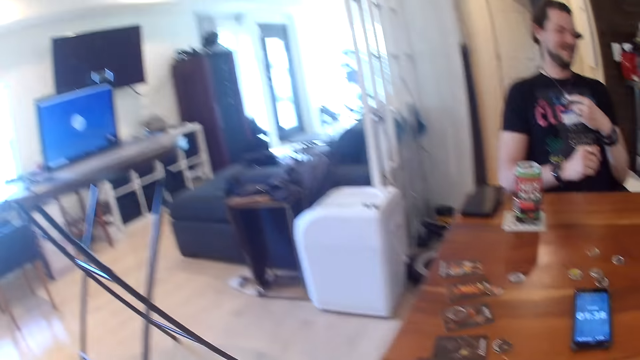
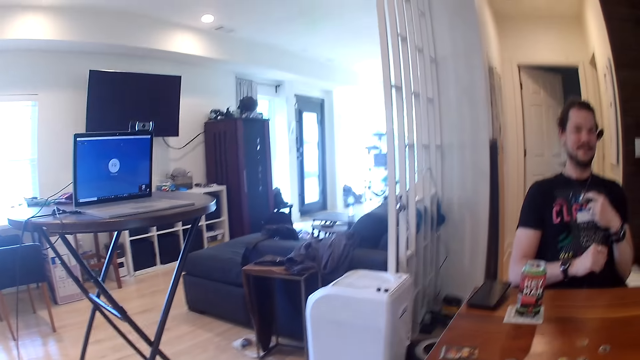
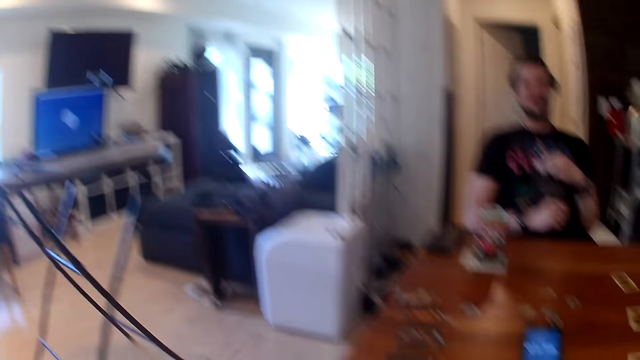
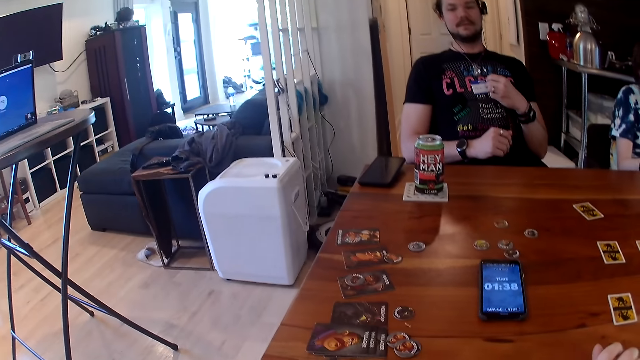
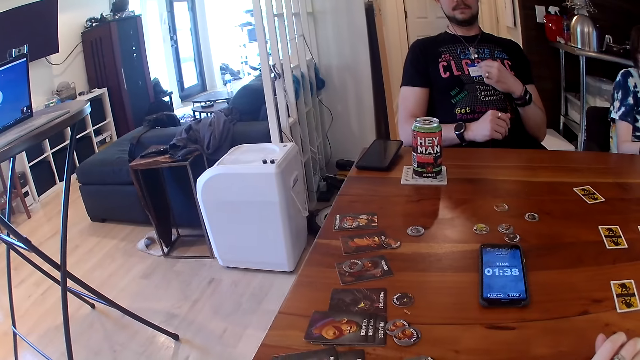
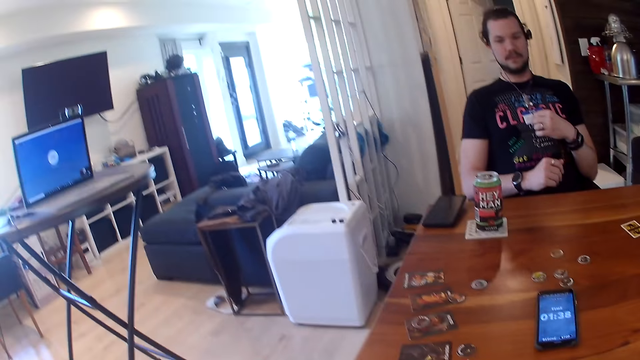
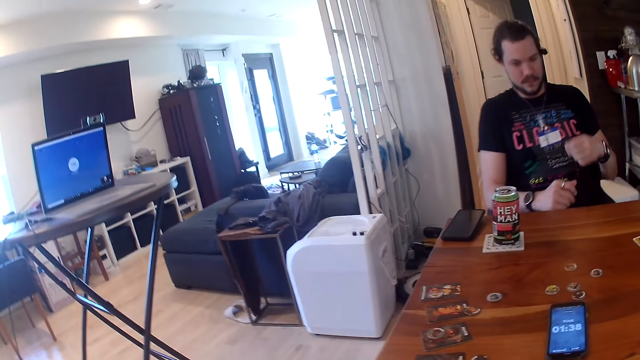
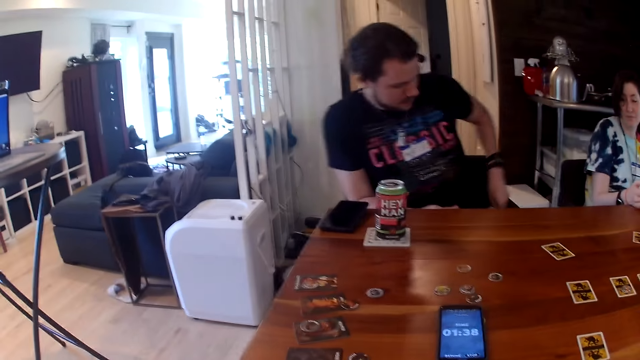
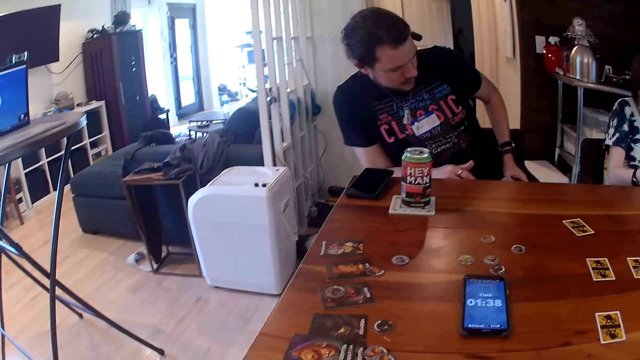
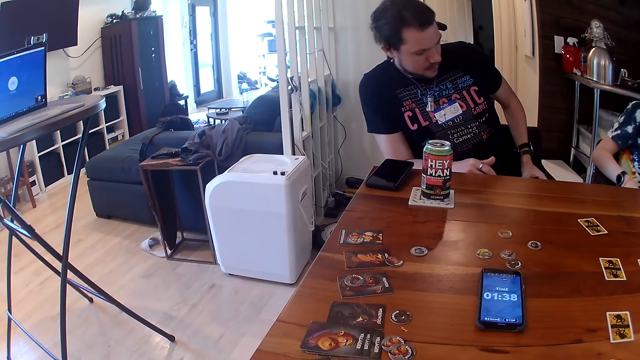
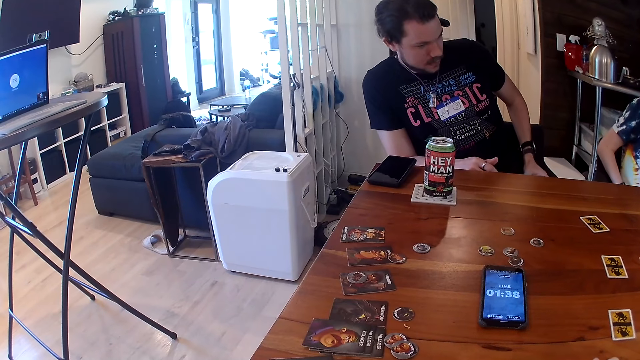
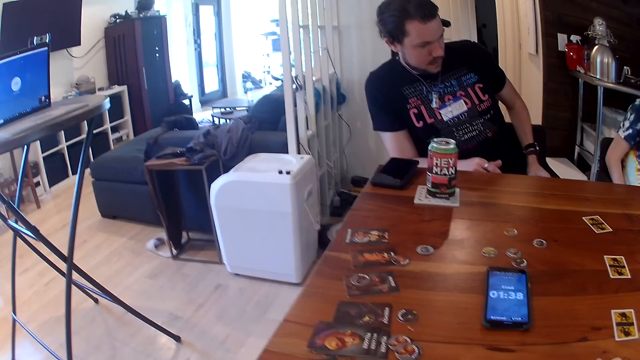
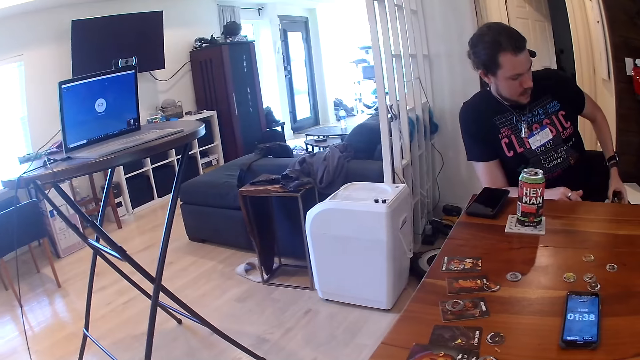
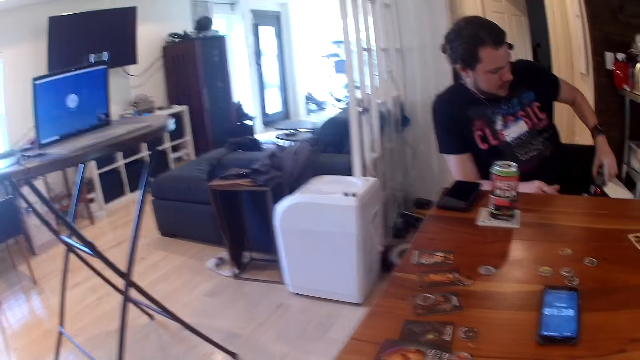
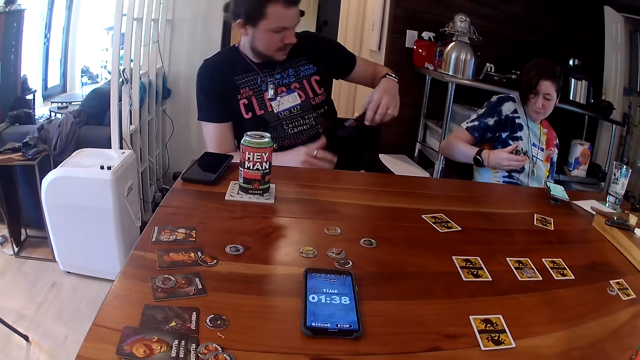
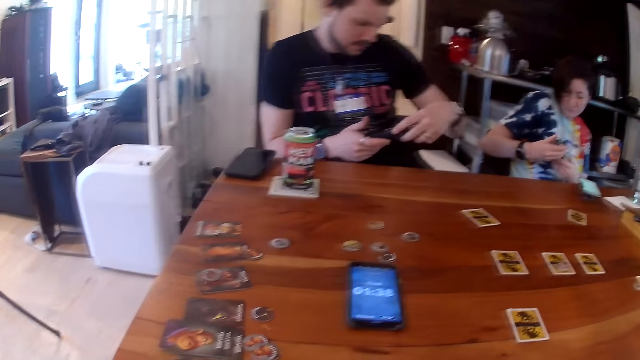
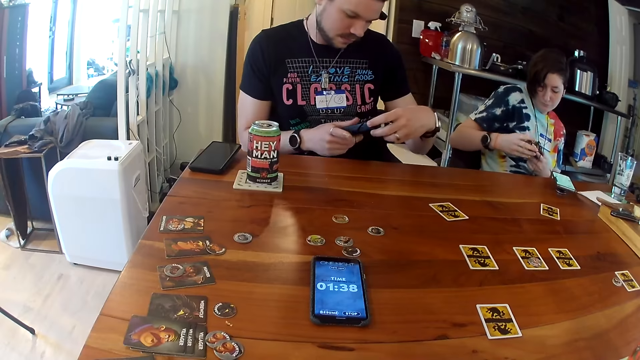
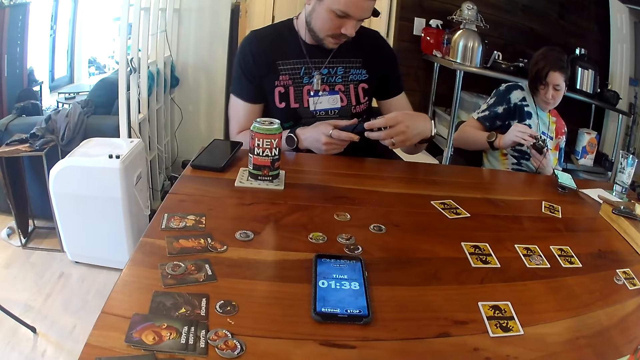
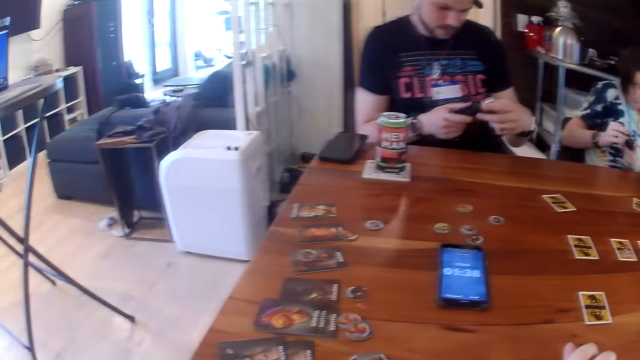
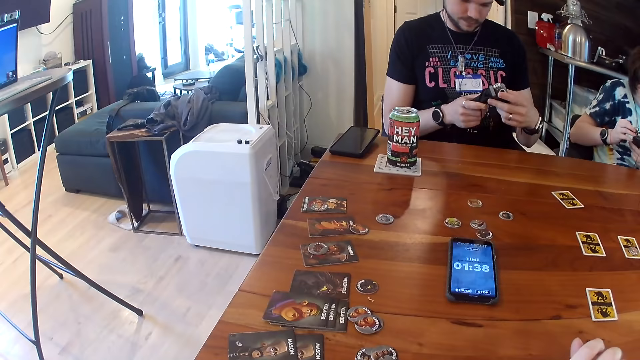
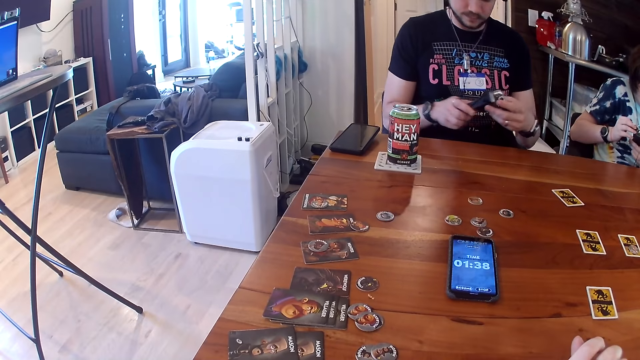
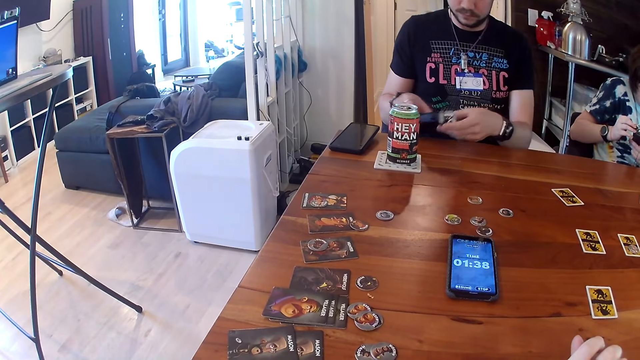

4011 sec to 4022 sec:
The camera wearer interacts with a man, a woman and another woman. The man brings out a recorder from his left pocket with his left hand. The first woman brings out a recorder from her right pocket with her right hand. The man drops the recorder on the table with his hands.

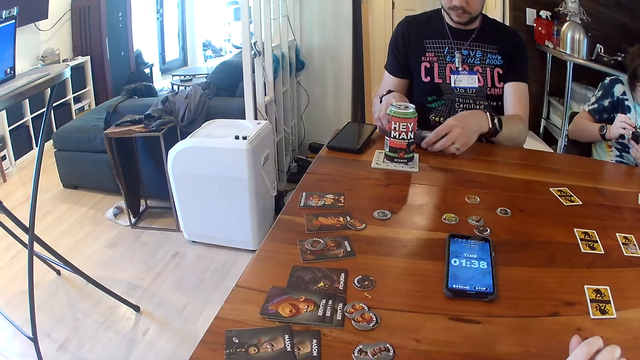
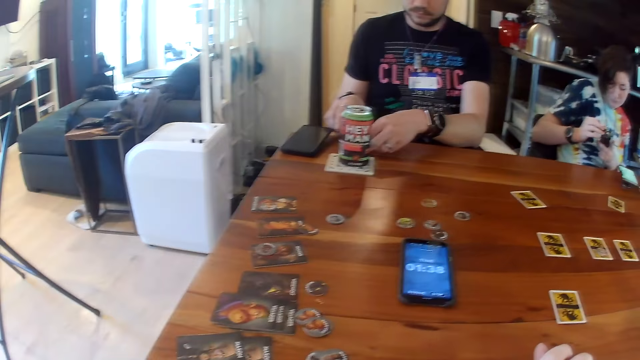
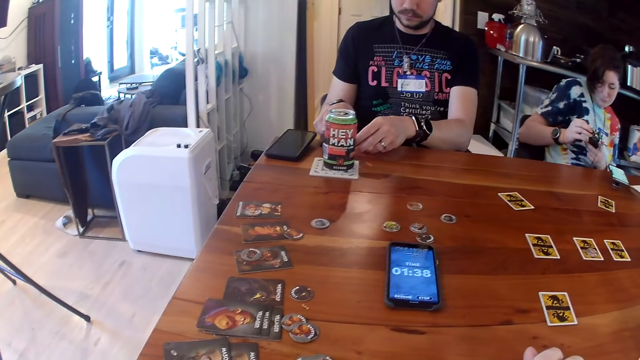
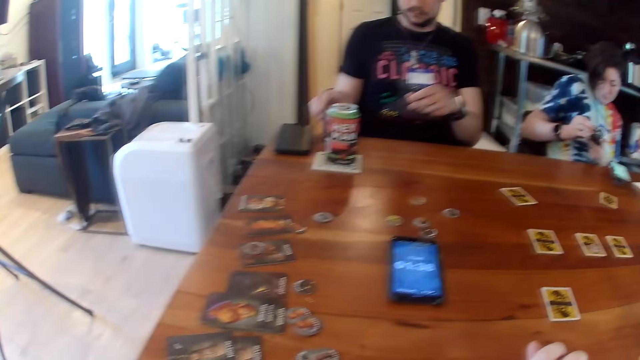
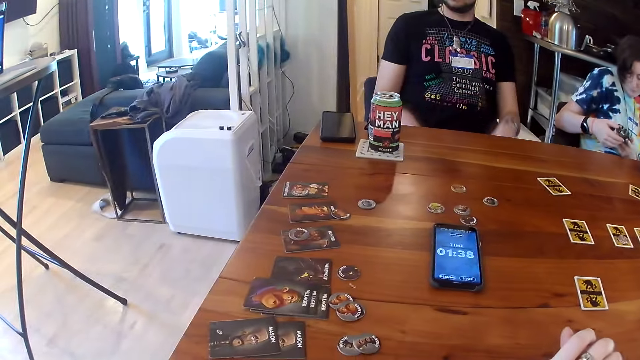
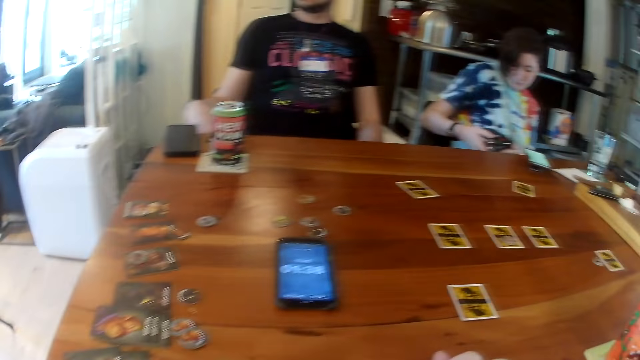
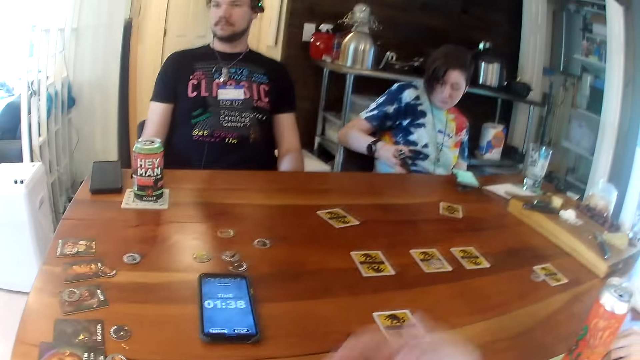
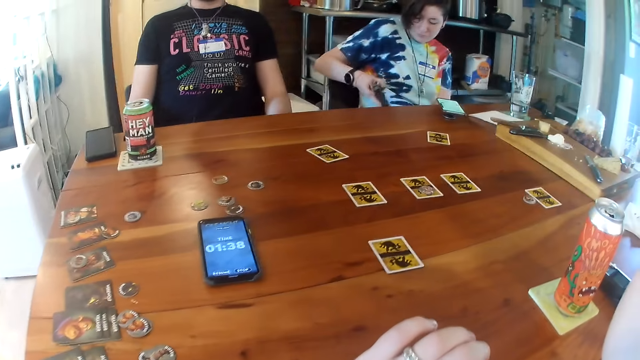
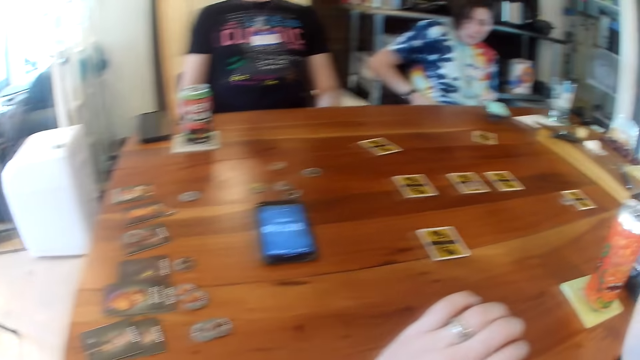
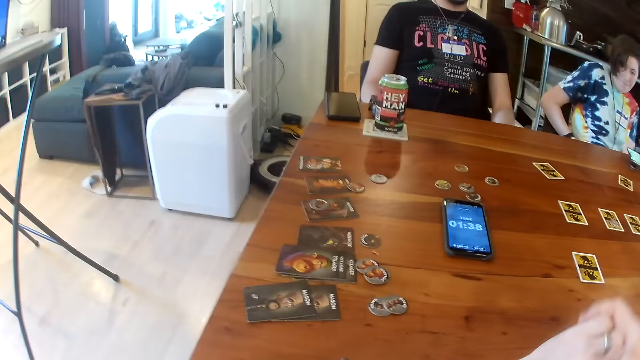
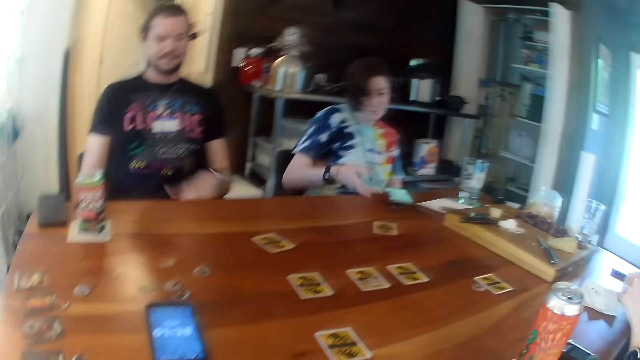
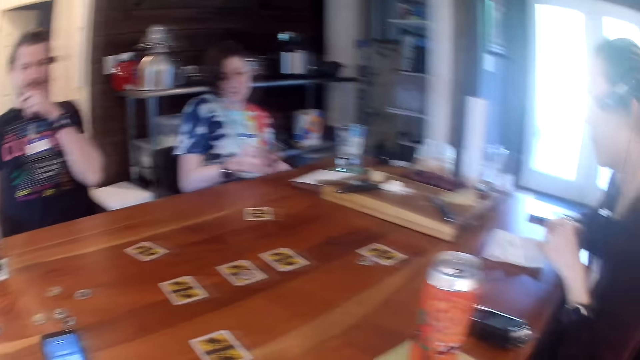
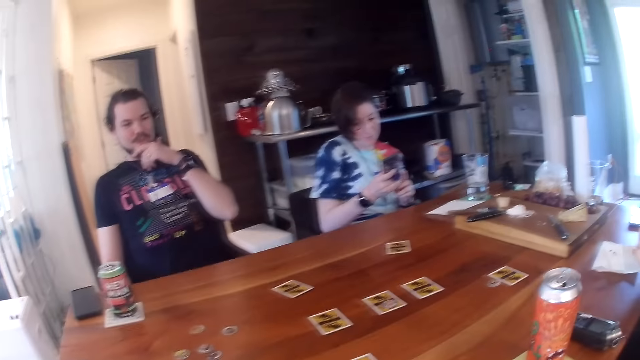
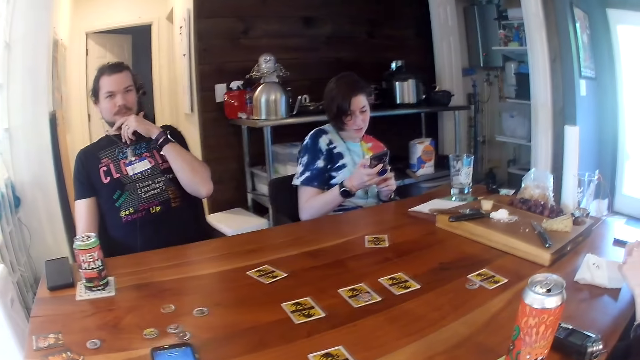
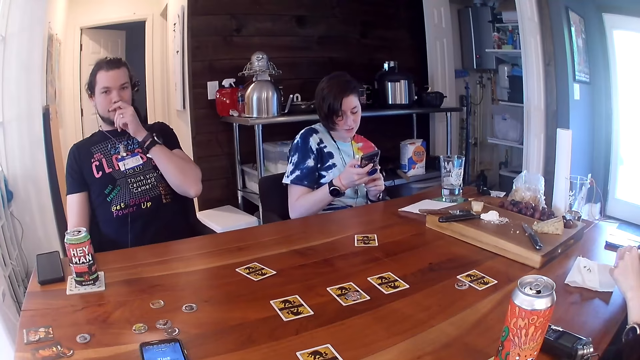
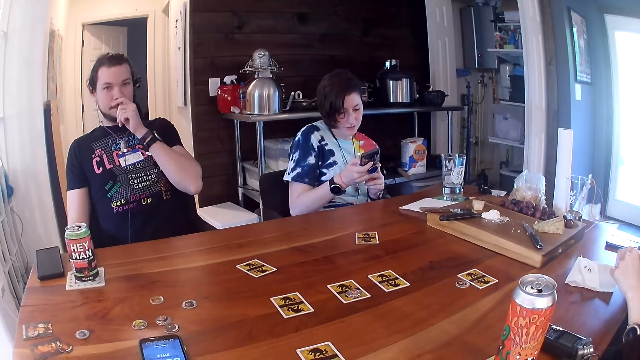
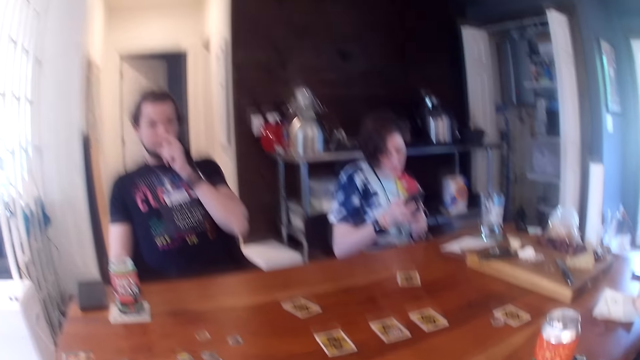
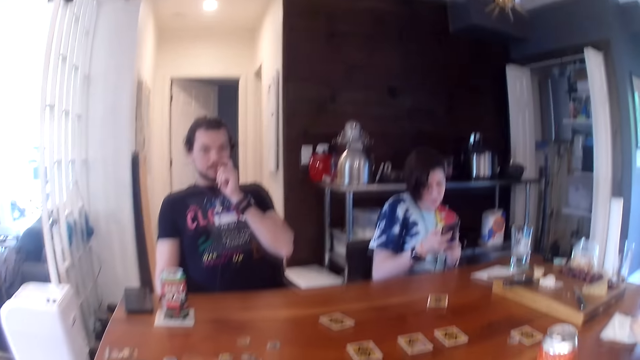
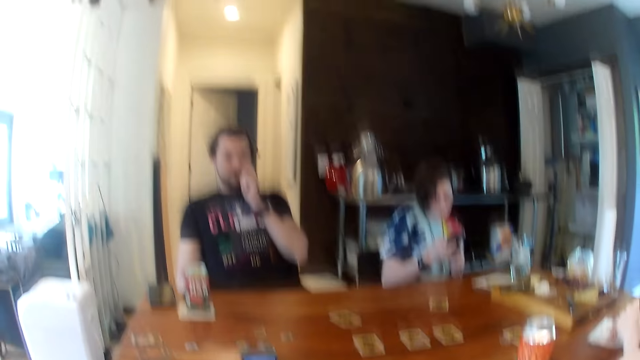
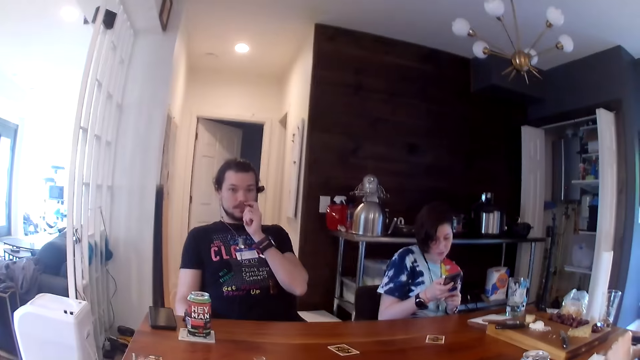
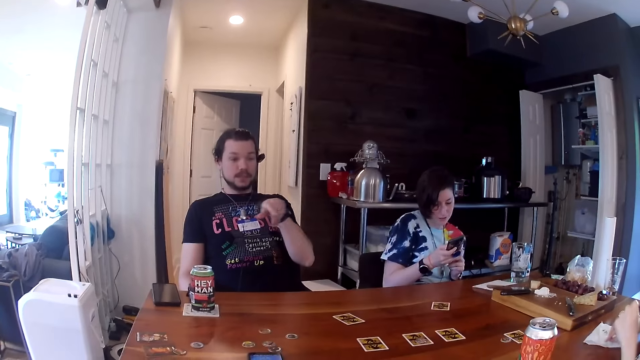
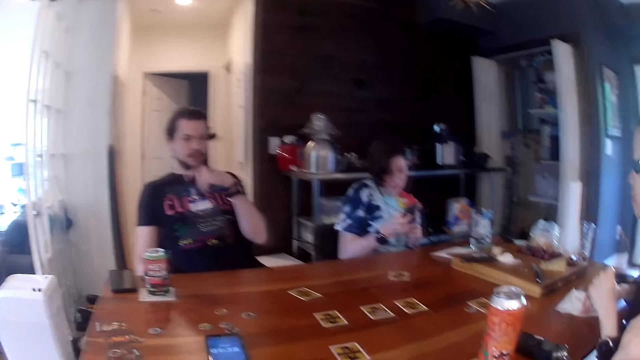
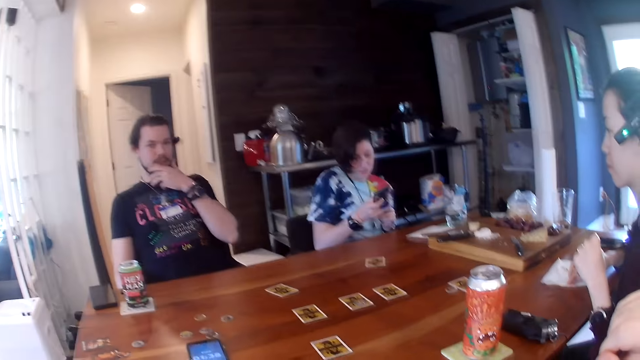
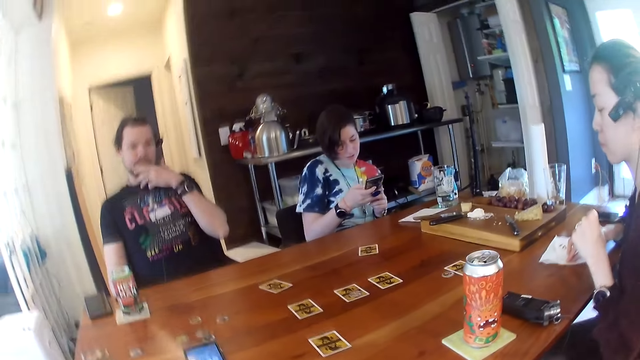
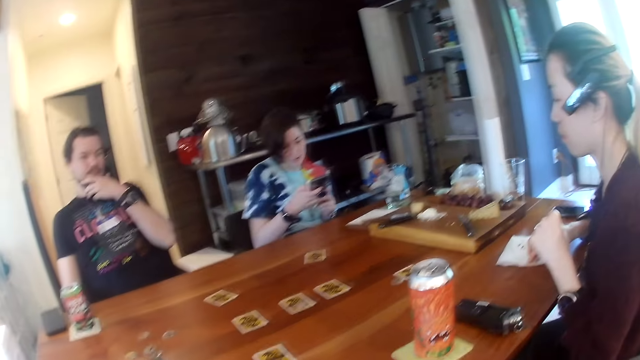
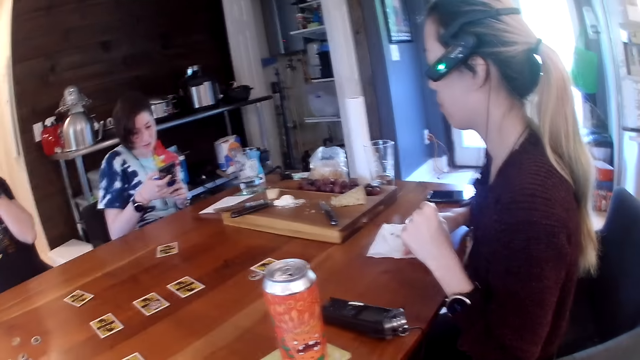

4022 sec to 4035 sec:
A woman puts a recorder on her lap with her right hand. The camera wearer touches his face with his right hand. The woman picks up her phone with her right hand. A man touches his face with his left hand. The woman operates her phone with her hands. The man gestures with his left hand.
